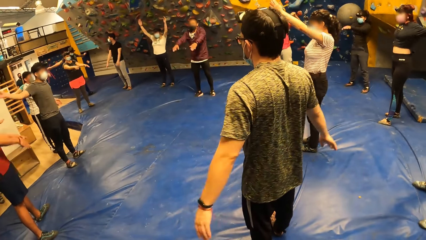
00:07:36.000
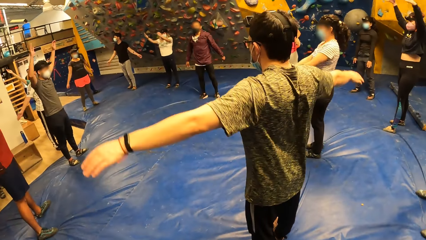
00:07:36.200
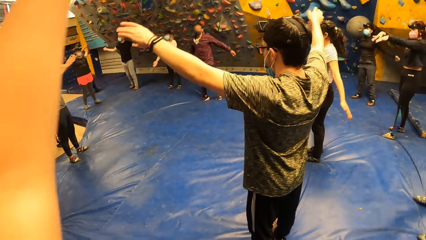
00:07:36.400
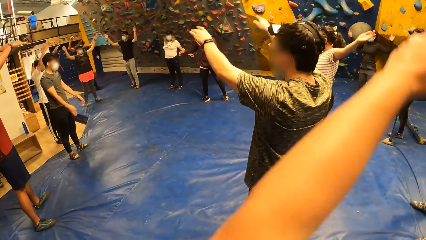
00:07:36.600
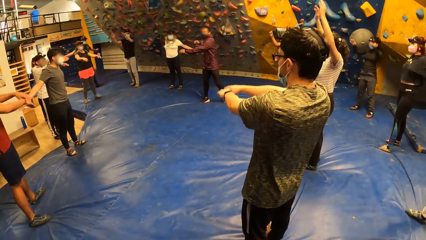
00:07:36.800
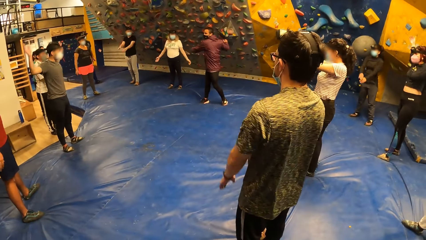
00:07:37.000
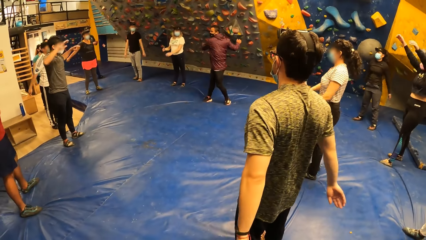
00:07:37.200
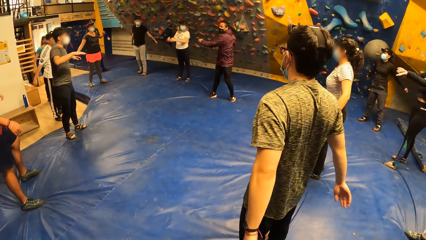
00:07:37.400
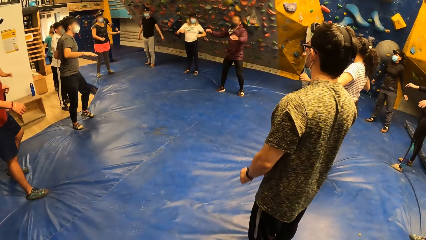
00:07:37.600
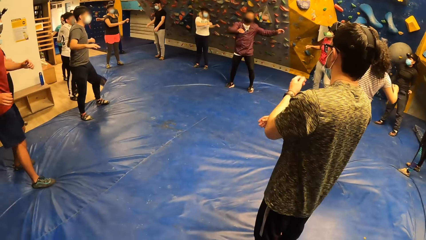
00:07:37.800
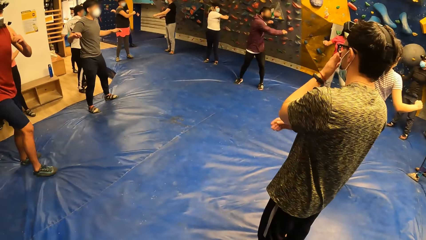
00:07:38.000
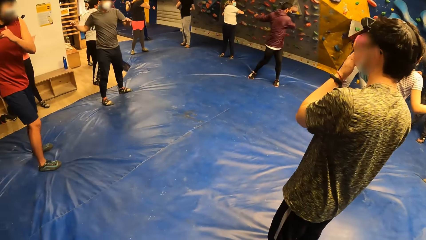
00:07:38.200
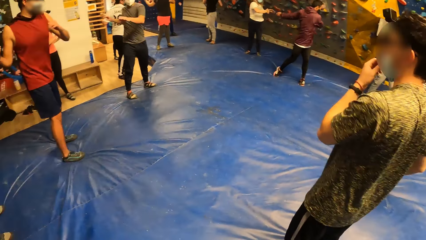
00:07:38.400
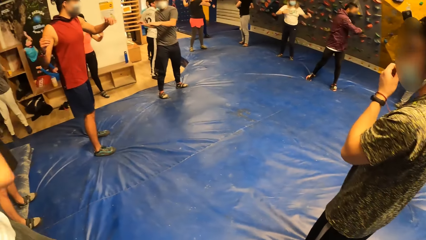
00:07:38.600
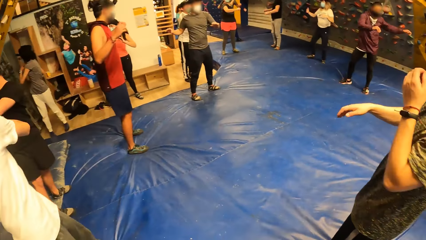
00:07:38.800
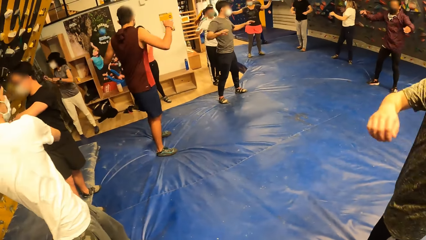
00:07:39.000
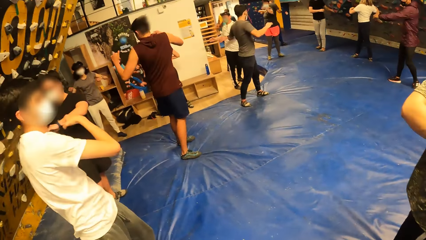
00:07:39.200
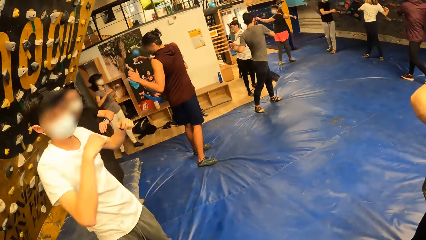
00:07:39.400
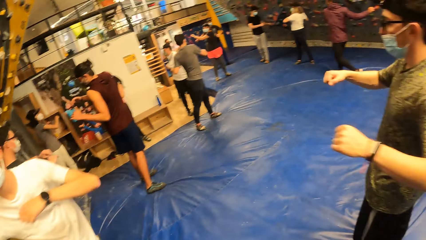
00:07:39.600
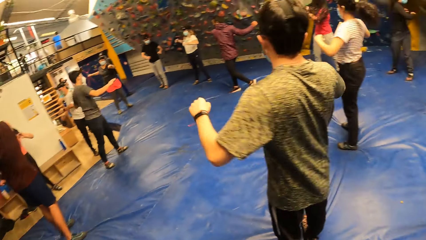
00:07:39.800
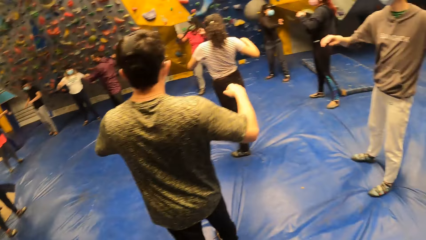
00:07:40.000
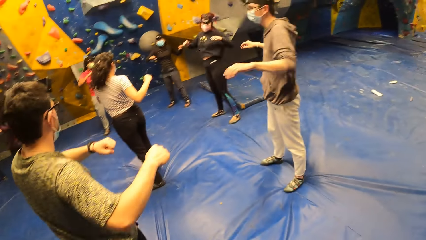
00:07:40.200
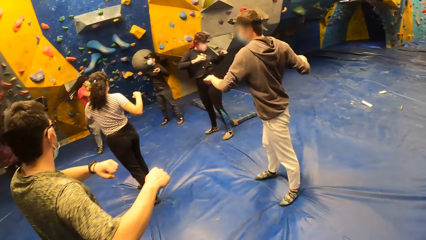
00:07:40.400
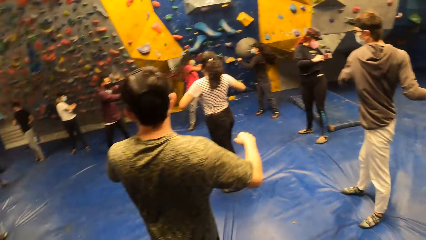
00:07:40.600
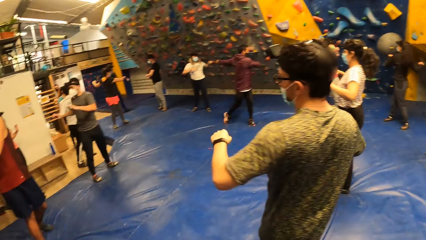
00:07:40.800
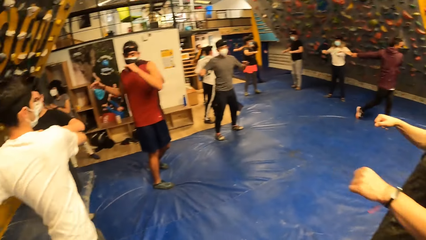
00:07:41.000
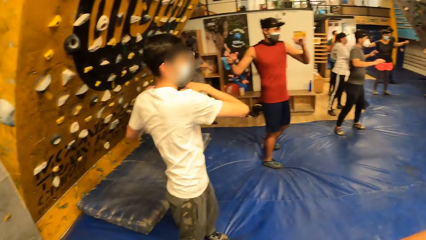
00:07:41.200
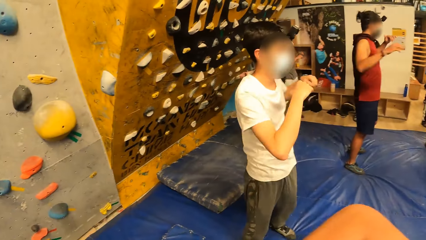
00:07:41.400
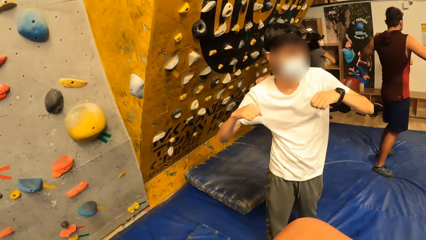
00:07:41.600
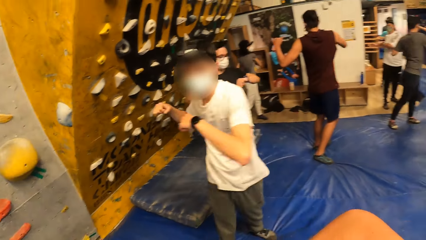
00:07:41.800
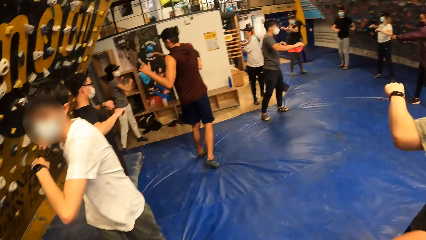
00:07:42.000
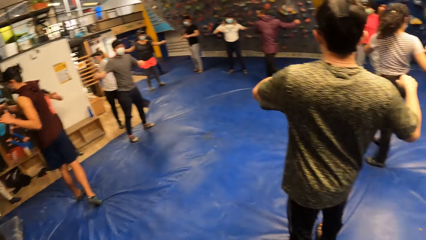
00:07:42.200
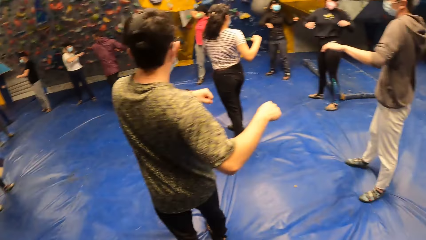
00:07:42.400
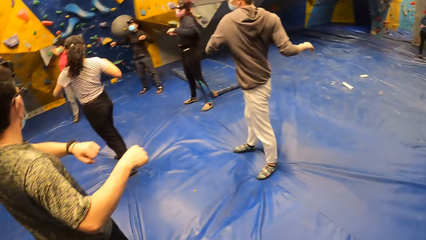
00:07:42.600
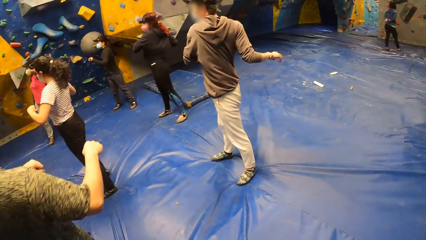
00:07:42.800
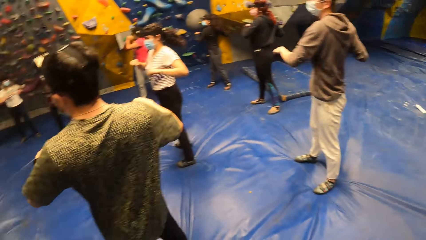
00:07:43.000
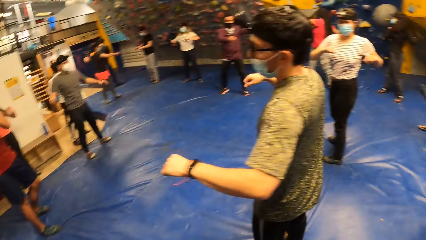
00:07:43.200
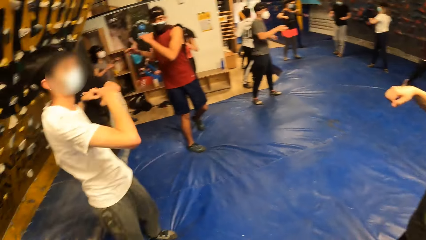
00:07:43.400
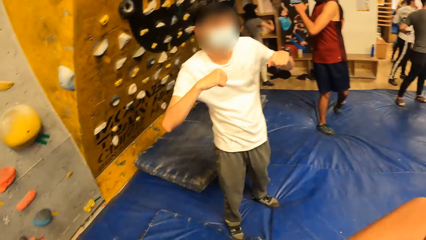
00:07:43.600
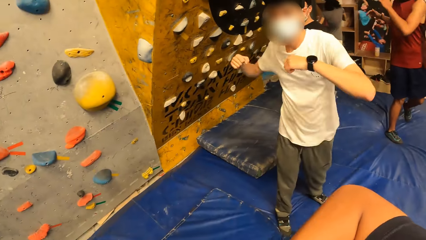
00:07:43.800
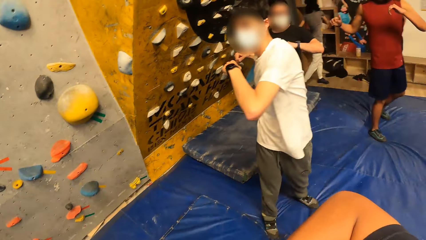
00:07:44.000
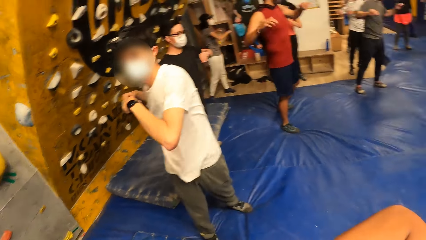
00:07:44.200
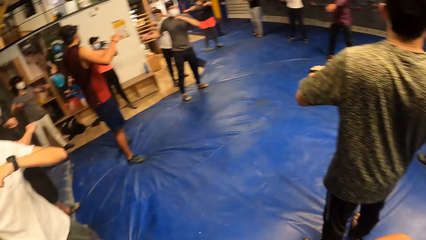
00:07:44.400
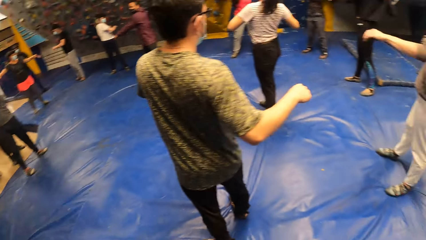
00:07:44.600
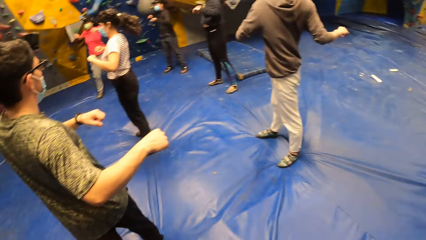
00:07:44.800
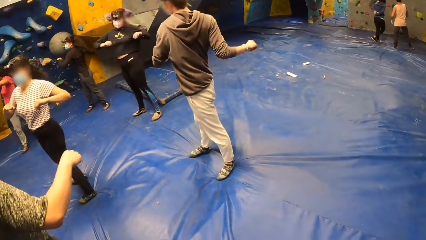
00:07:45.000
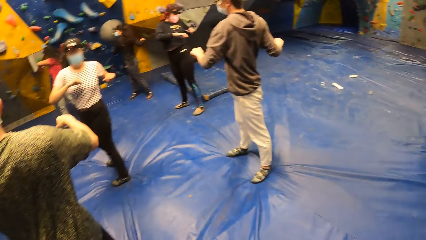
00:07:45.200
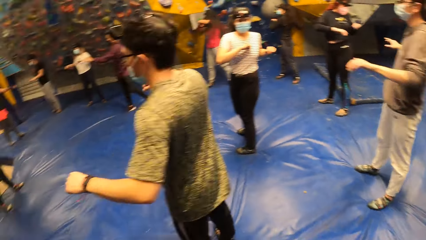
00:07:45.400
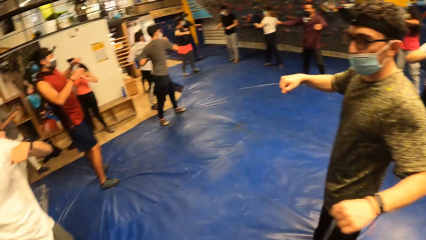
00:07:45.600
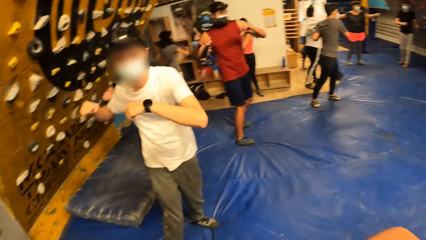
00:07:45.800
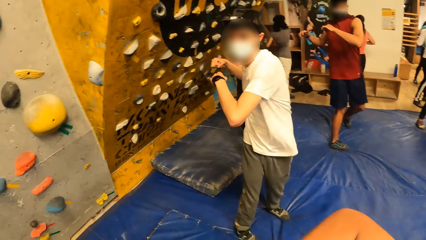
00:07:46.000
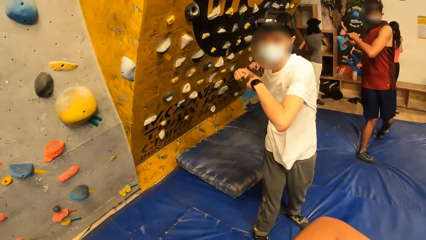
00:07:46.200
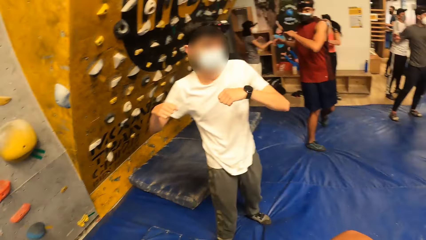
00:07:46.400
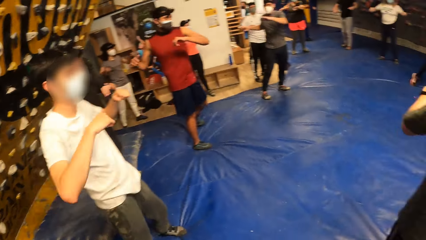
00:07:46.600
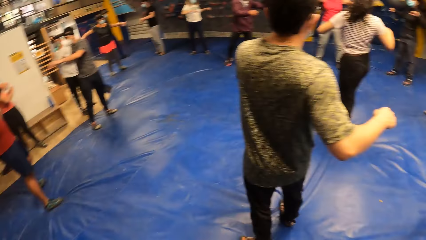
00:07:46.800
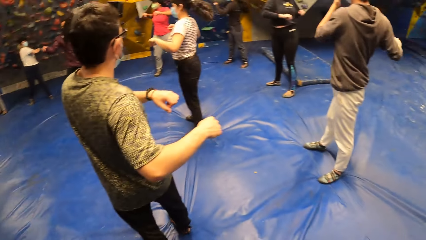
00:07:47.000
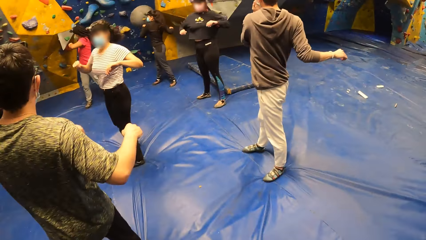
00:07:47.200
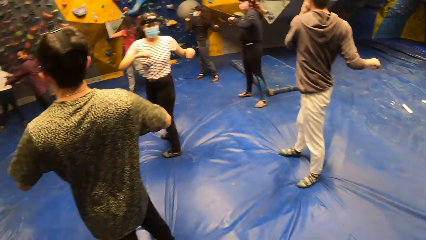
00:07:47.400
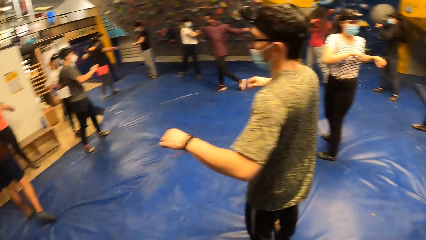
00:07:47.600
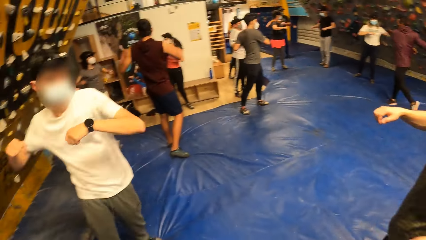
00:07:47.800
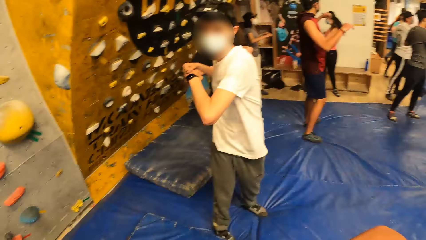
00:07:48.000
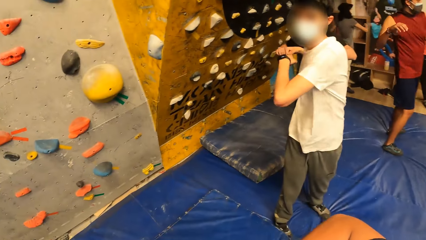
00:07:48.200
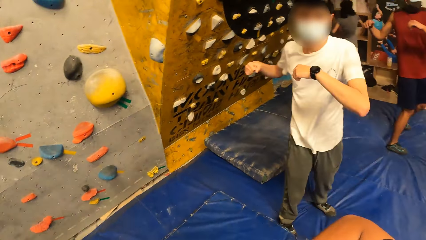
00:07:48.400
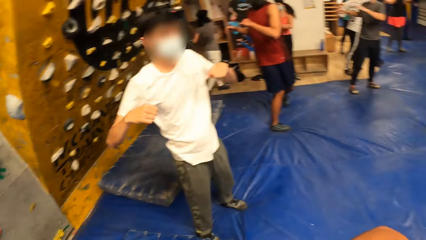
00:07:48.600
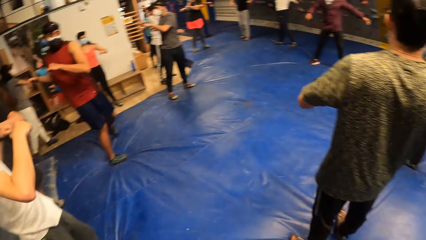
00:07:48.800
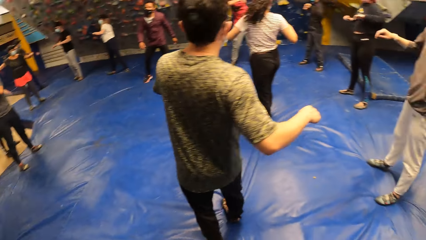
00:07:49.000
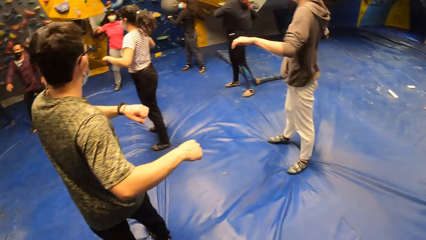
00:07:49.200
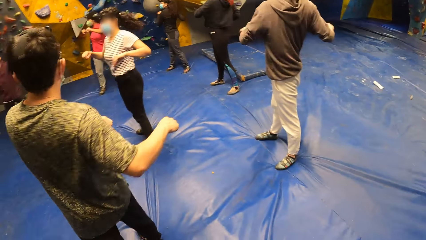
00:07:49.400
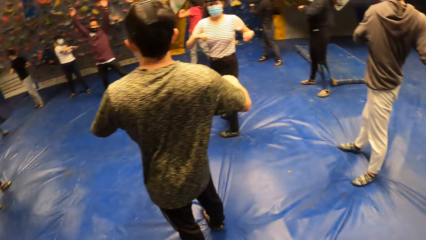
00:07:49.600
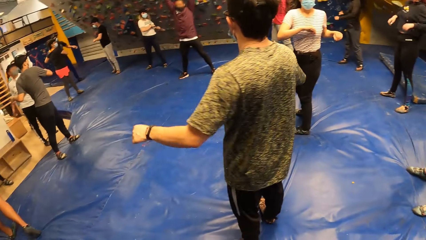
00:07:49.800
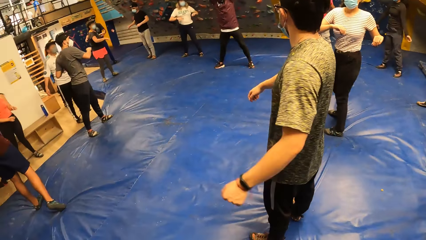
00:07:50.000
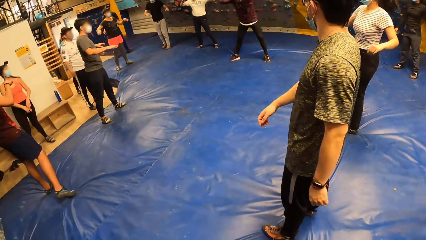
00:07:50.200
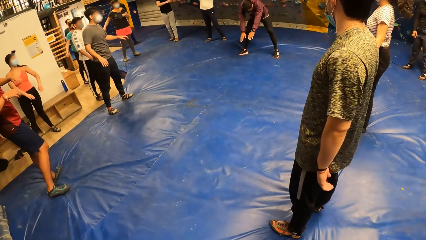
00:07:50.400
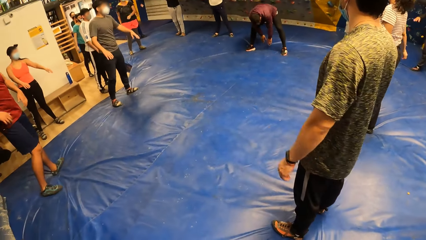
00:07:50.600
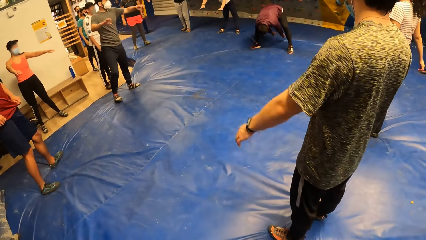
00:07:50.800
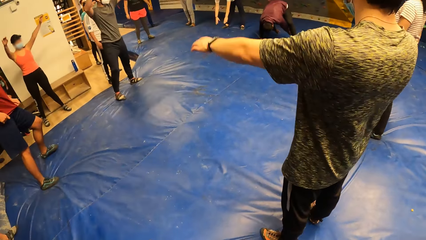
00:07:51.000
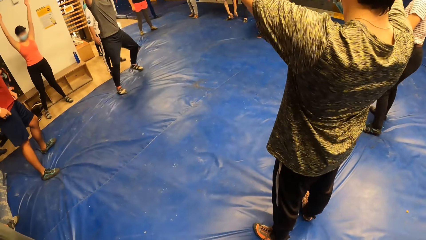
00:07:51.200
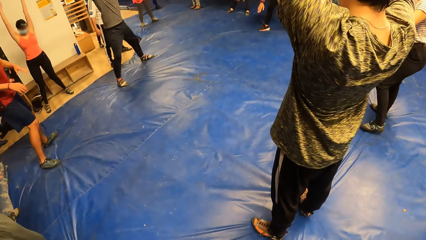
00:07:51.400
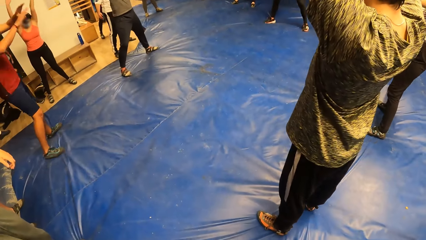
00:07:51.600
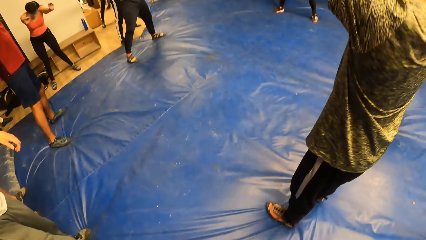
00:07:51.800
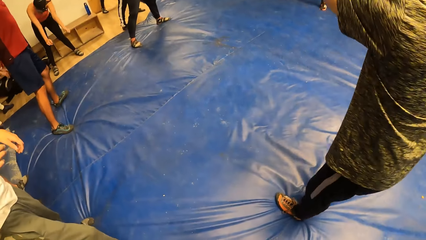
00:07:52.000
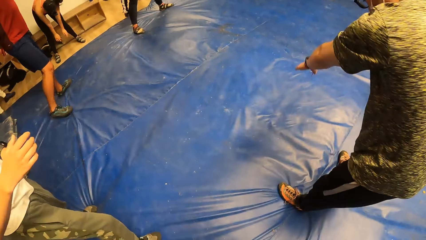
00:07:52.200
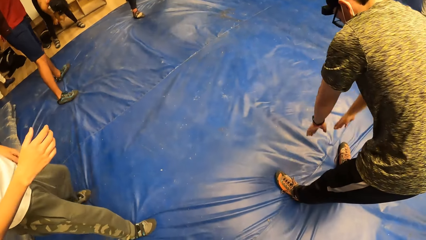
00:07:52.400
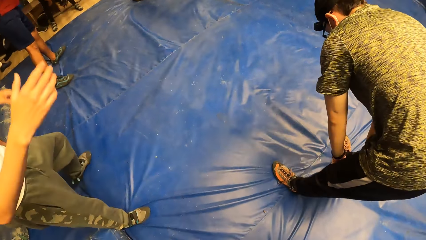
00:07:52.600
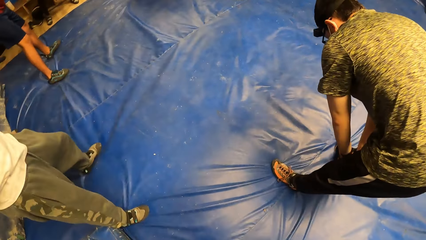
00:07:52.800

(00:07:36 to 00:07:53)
The camera wearer turns his body sideways with the group of people. He tilts around.
